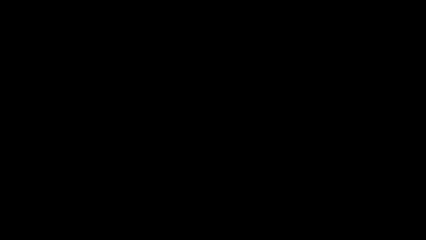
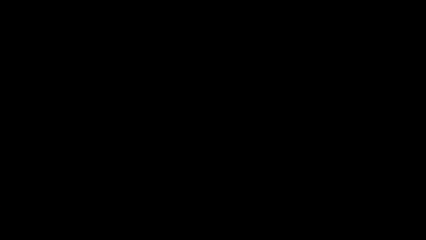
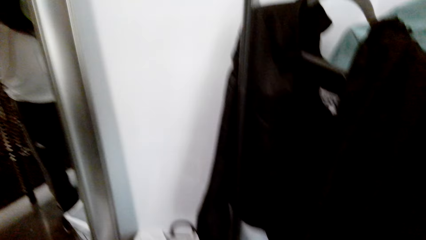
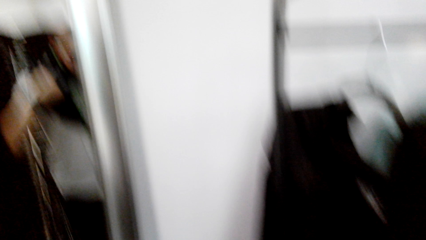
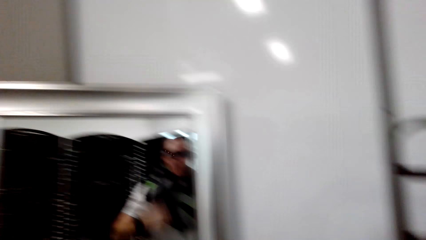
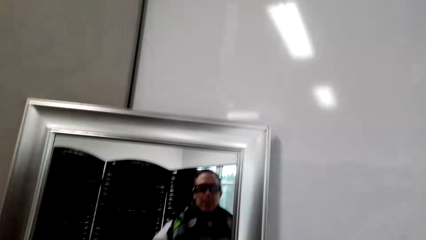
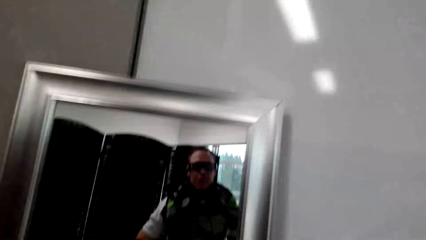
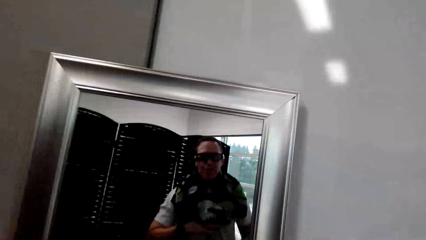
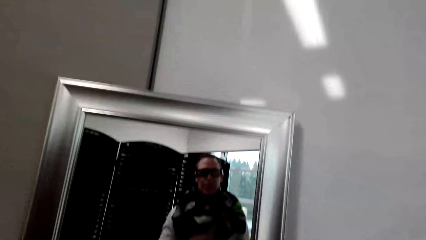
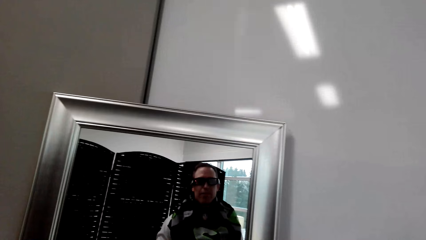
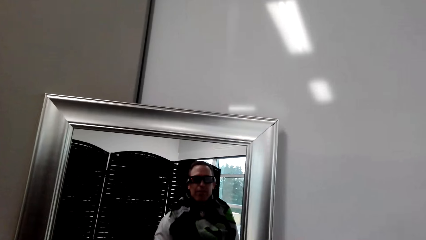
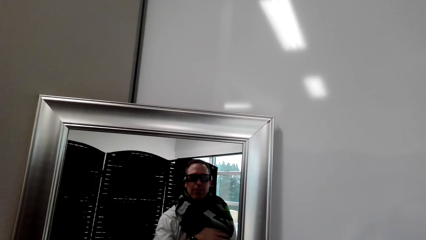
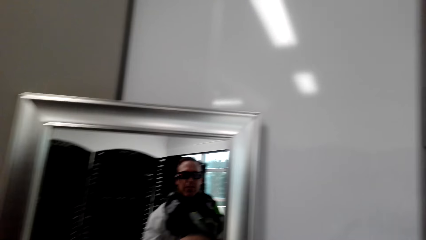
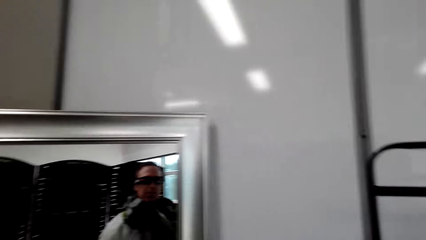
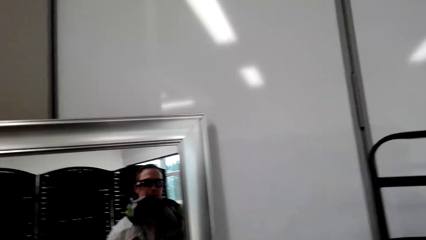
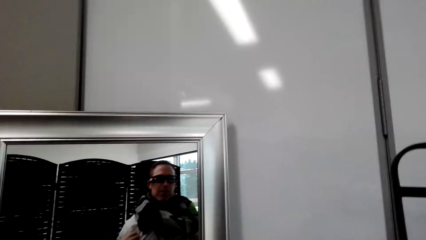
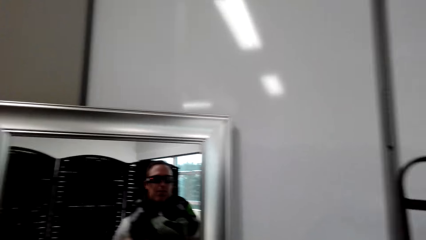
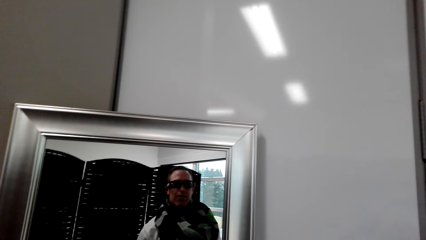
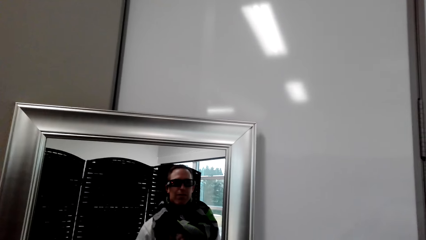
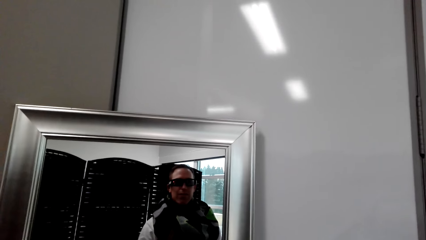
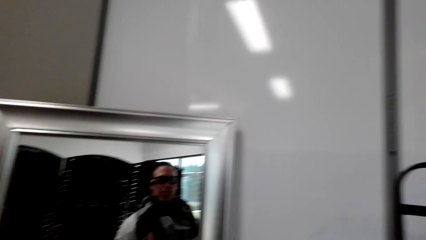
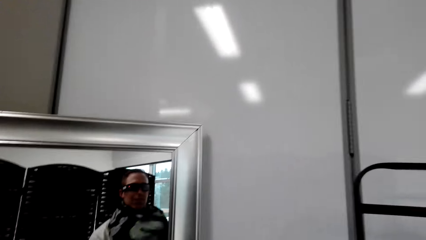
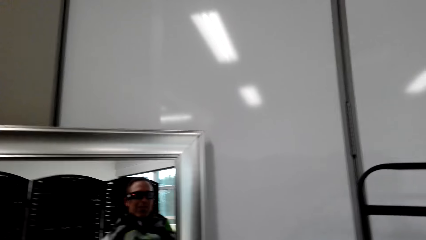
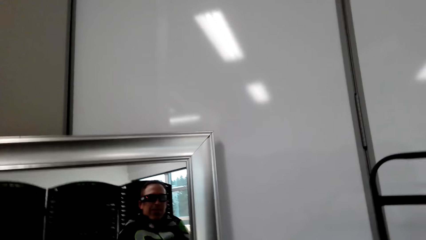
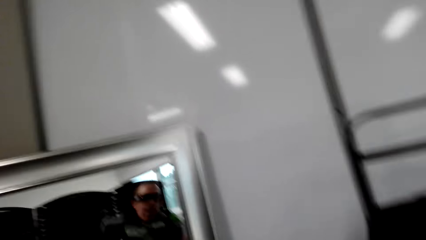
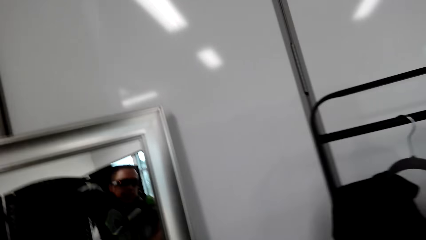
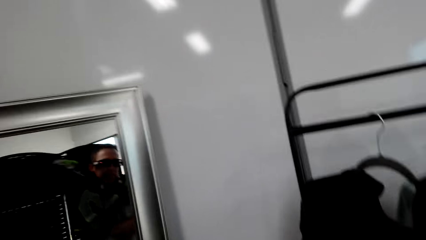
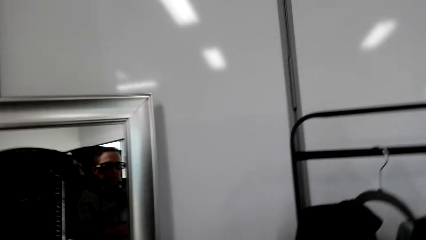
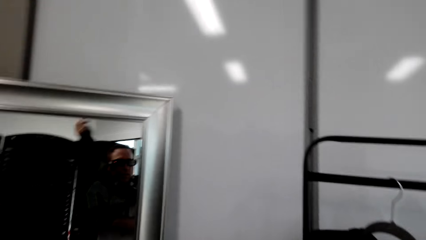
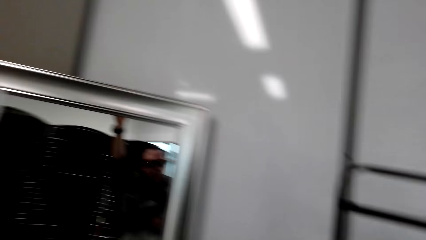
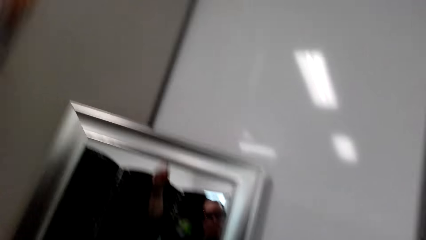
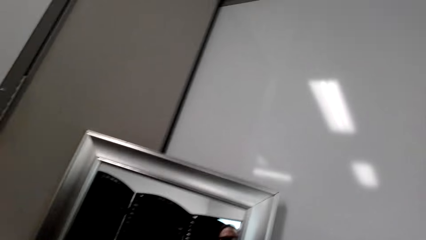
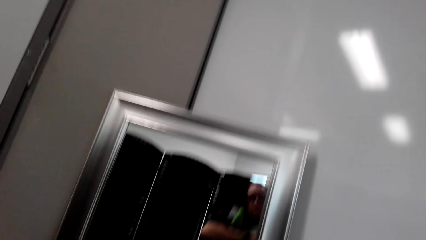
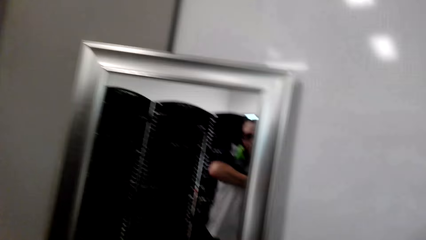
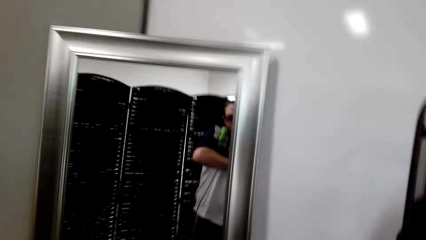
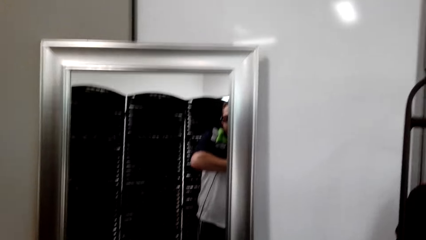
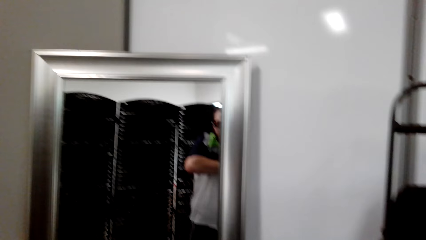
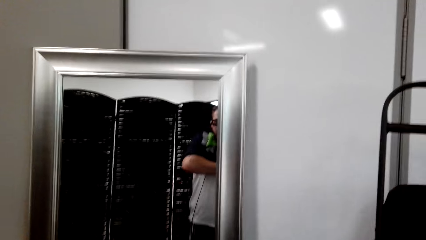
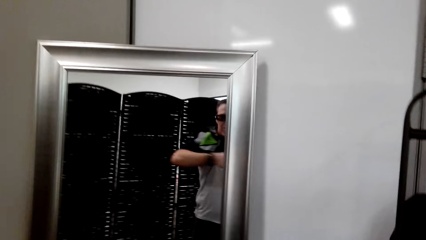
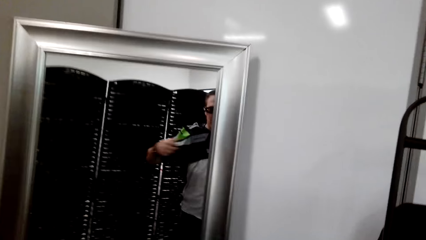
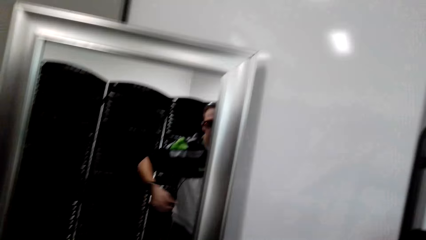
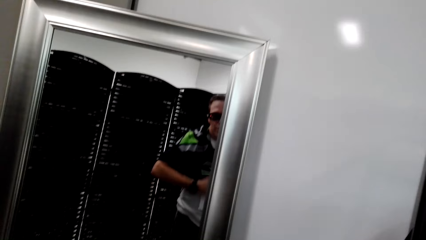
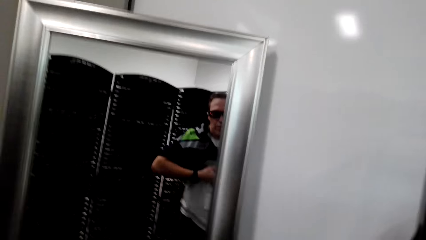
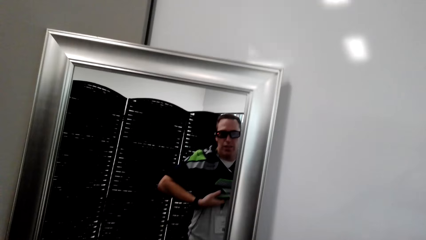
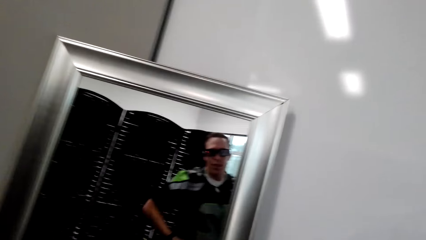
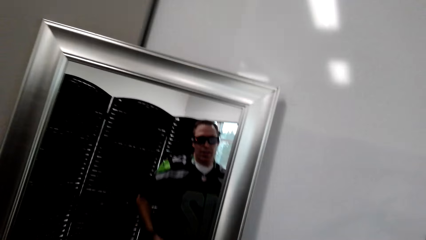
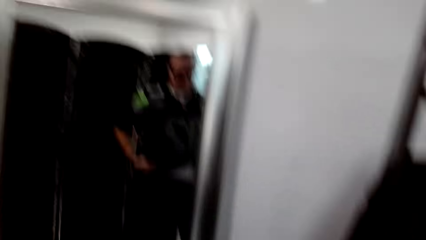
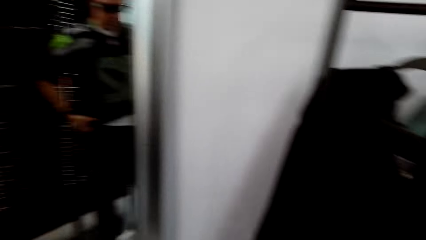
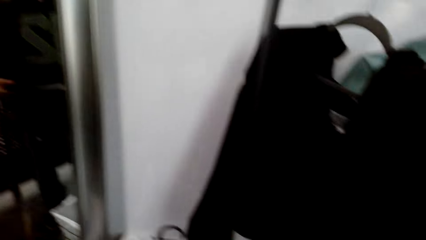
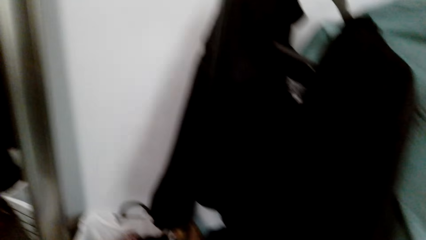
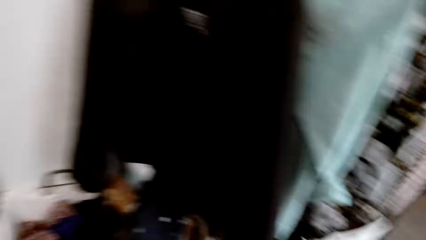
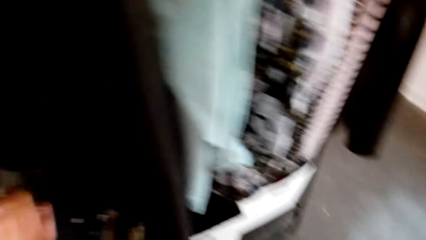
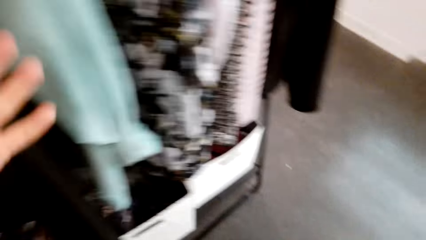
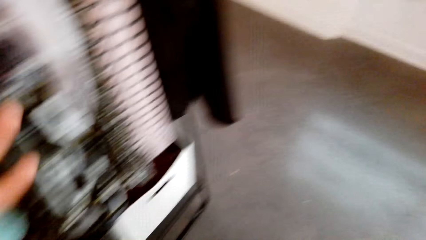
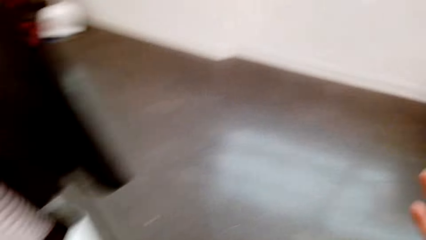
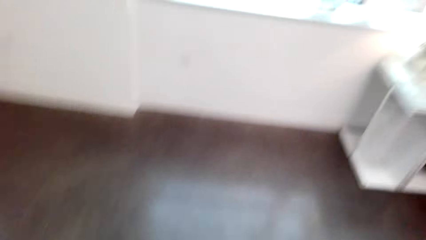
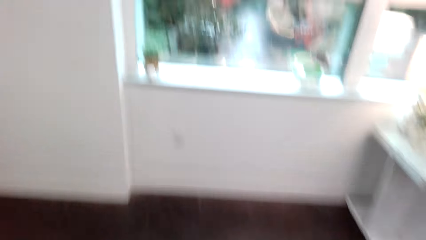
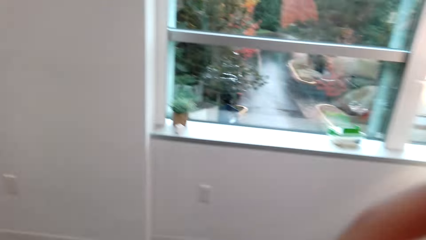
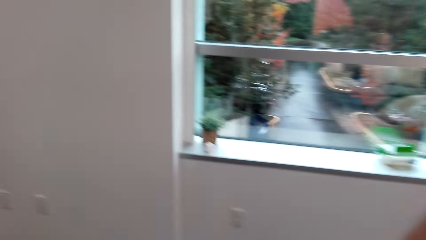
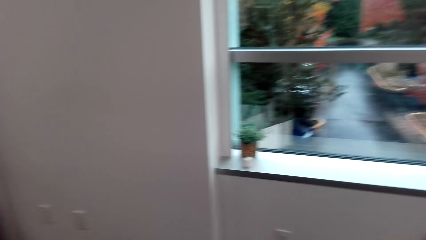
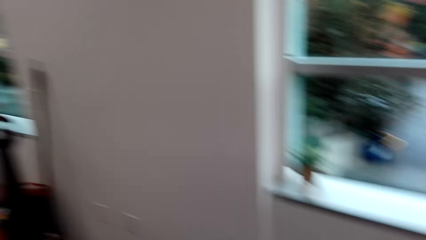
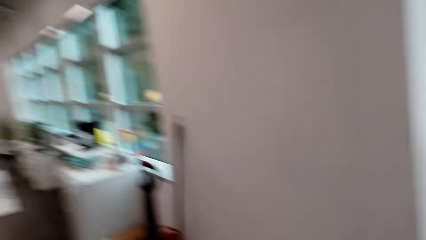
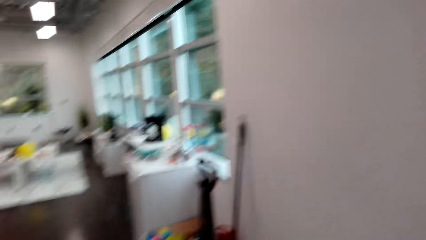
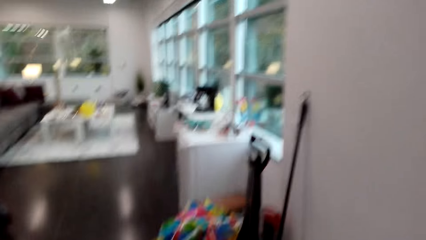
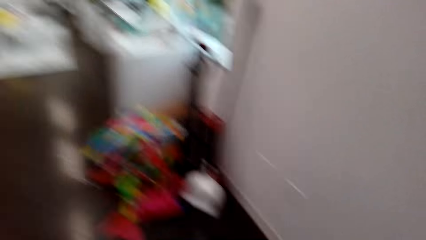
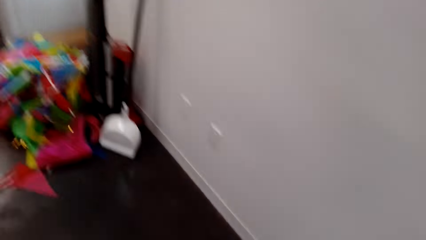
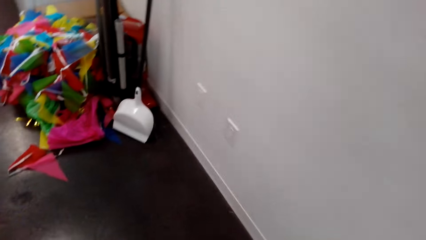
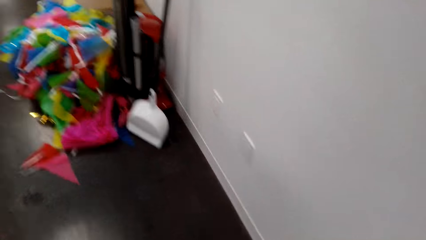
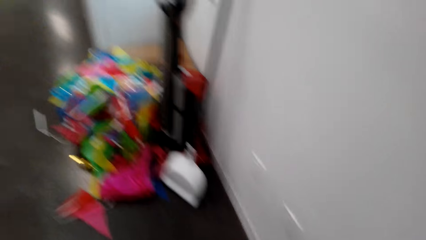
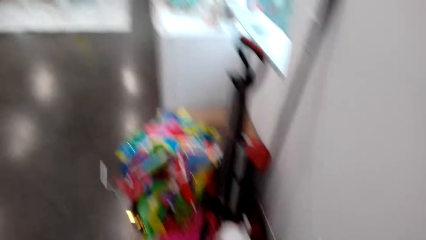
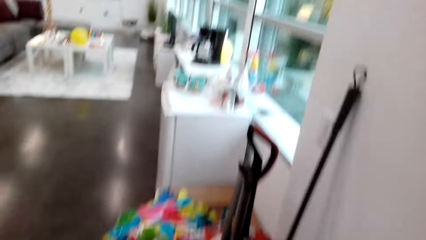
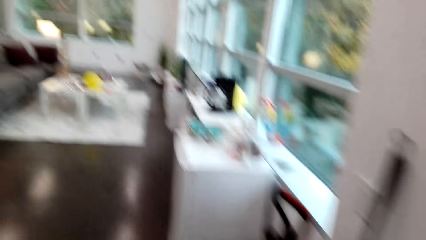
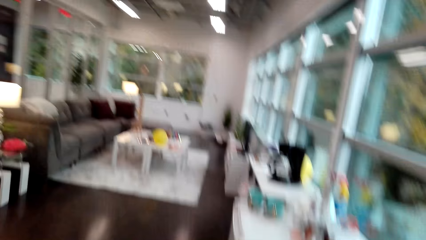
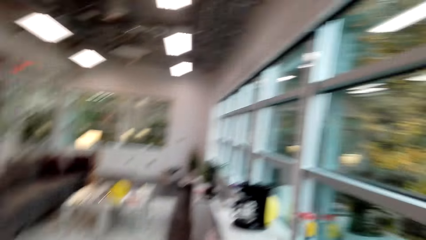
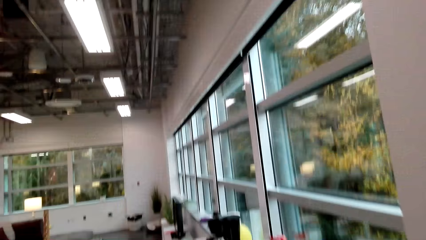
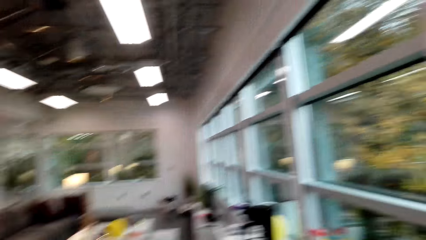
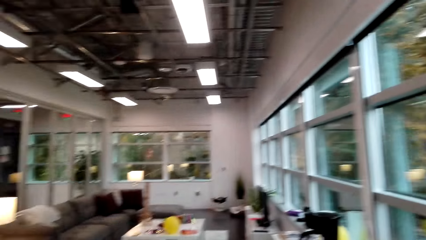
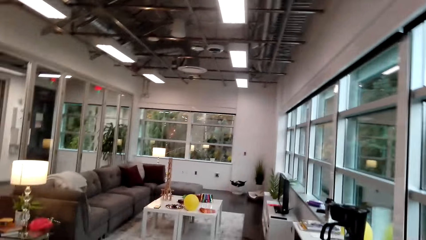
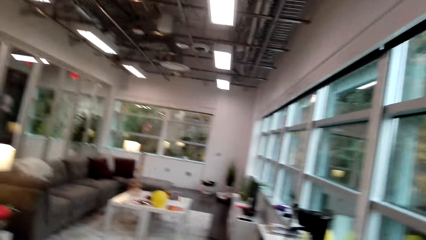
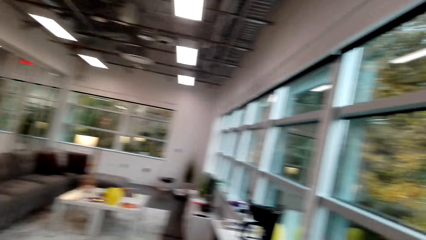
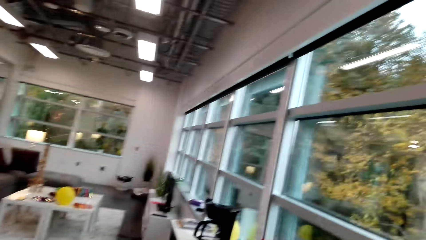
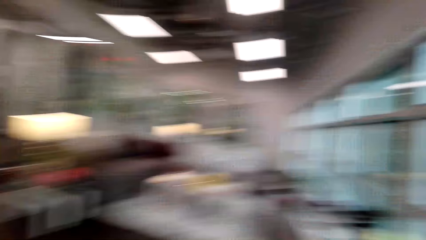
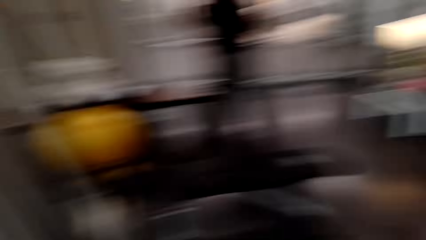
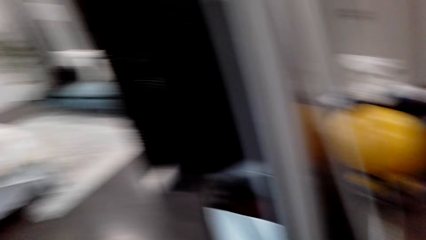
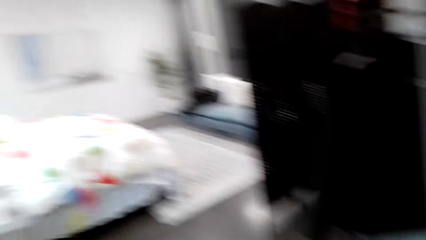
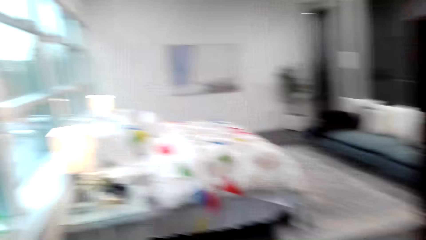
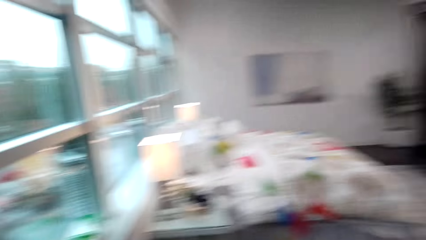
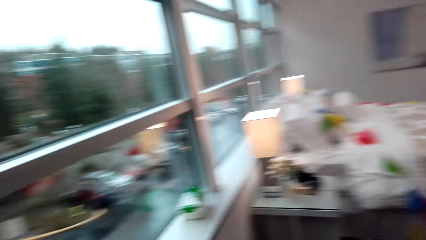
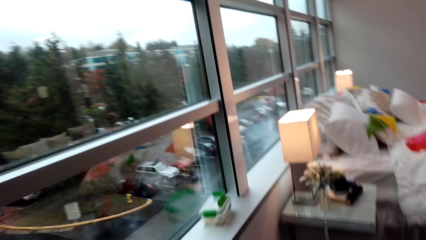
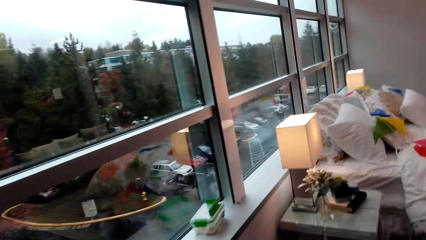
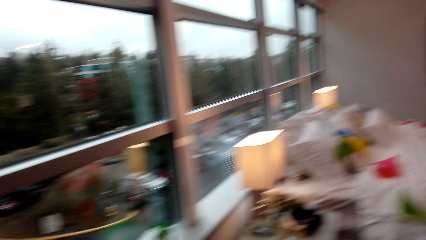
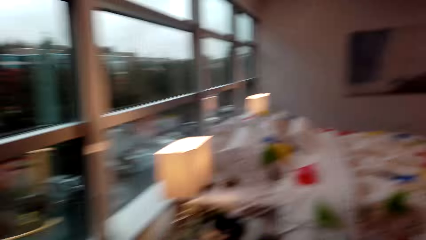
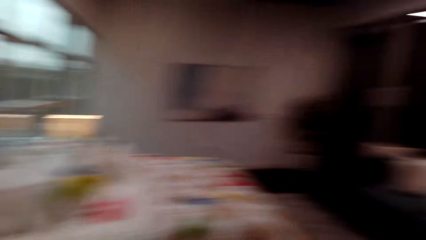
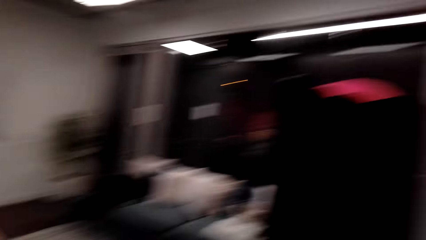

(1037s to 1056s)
The camera wearer puts on the t-shirt. They look around. A man talks to the camera wearer.
